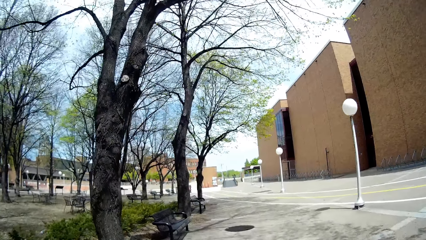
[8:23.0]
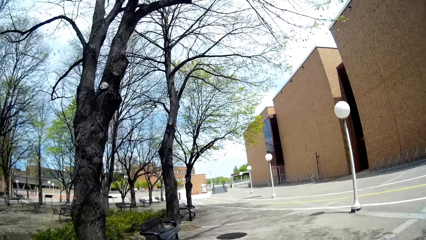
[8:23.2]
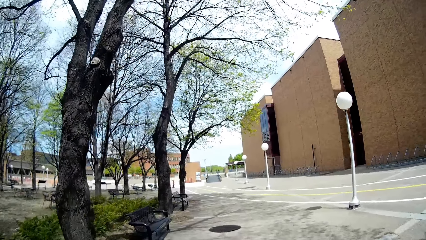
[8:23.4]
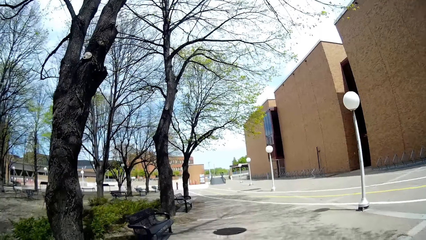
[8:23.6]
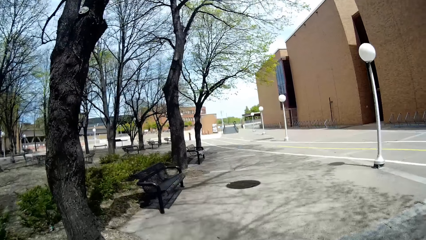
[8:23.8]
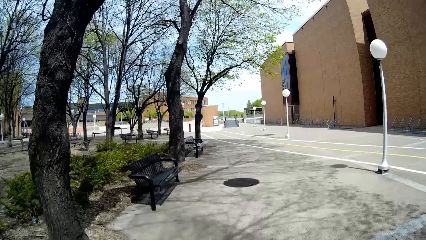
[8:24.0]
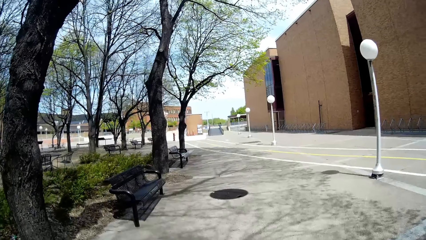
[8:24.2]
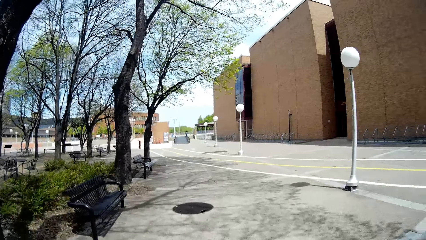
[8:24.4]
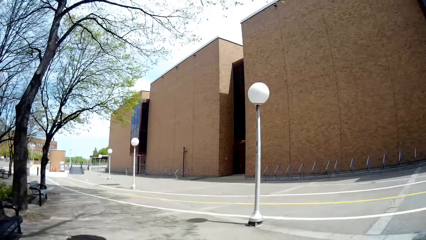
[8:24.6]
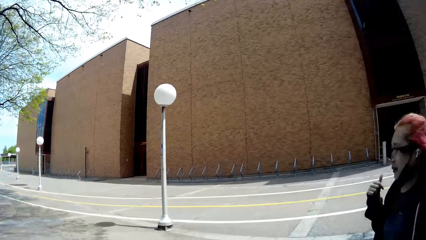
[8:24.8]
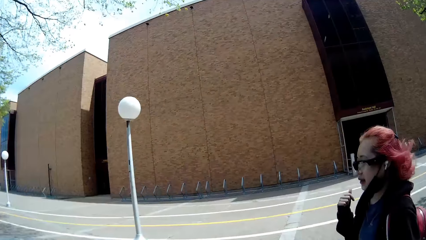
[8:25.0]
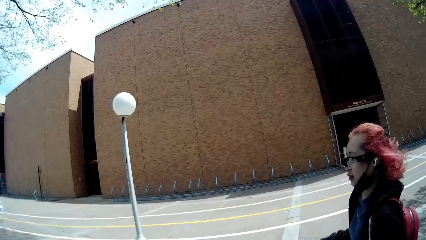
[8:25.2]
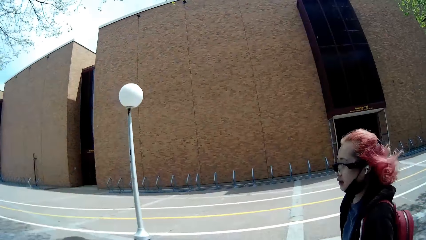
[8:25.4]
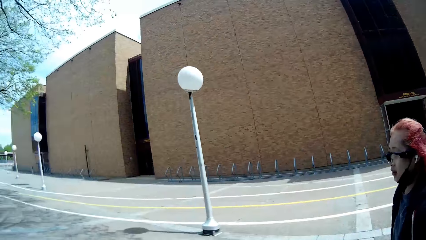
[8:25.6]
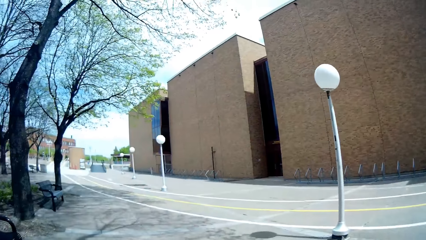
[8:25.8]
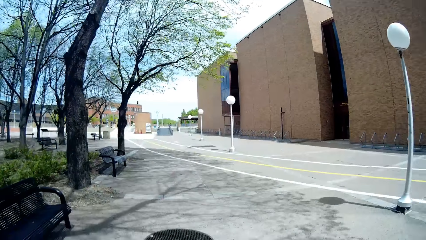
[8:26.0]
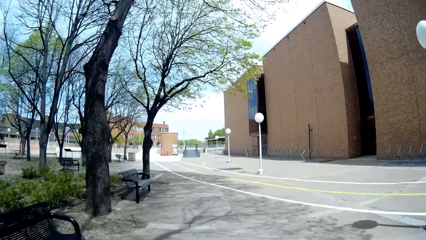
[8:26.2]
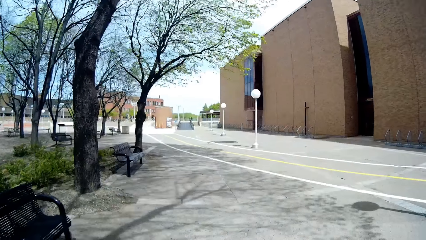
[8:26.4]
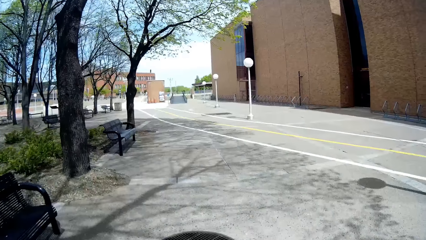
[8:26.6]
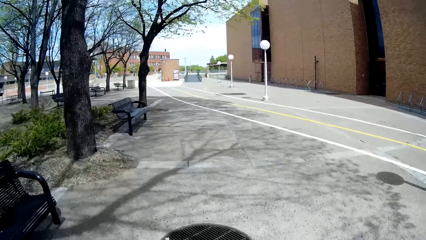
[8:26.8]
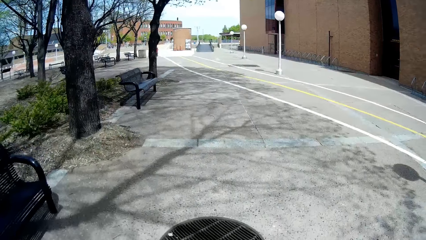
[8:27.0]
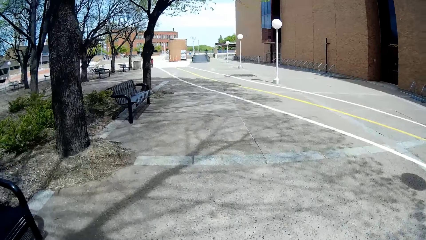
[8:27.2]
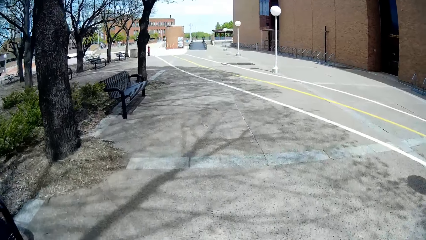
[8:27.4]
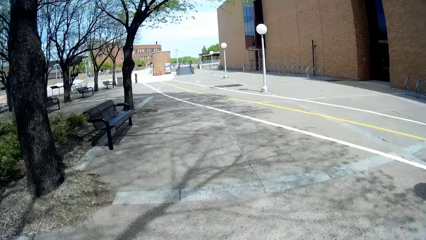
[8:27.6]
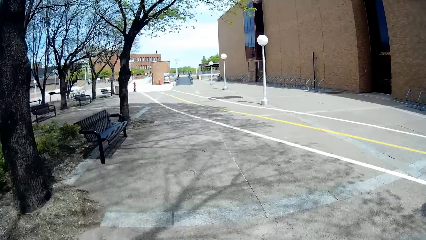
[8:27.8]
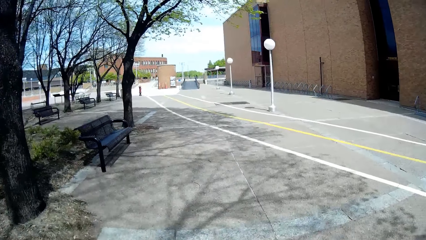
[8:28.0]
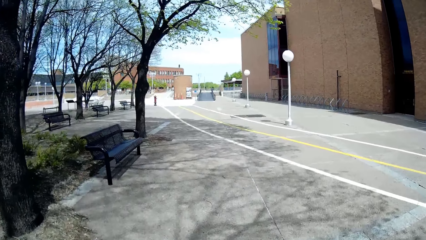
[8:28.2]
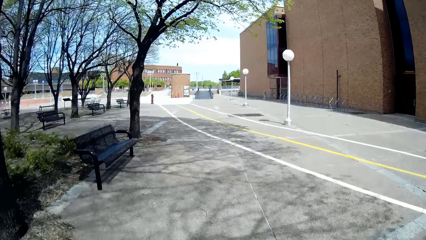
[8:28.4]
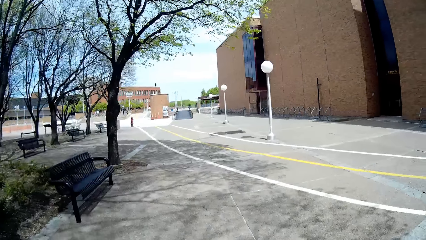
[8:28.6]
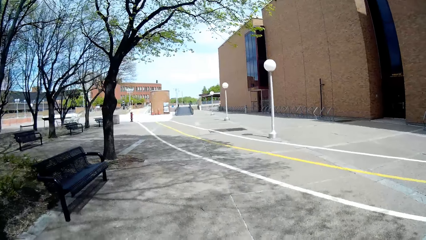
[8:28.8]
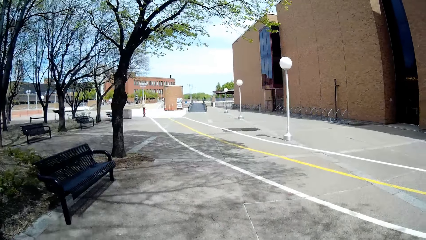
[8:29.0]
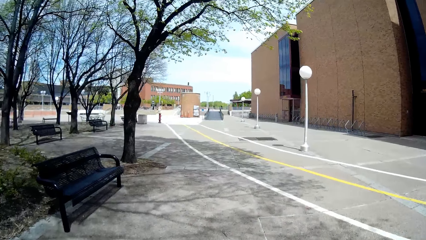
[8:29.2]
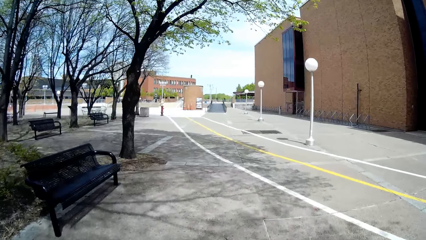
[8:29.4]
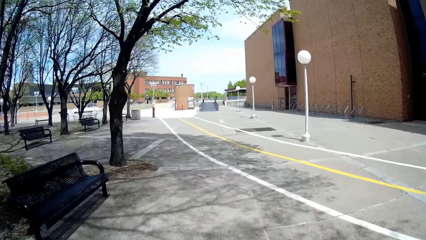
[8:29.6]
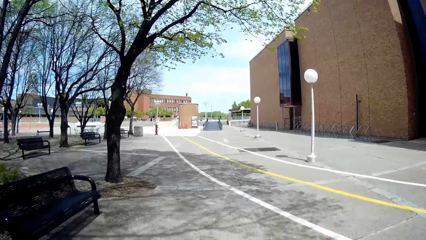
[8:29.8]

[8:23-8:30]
The woman interacts with the camera wearer along the campus.

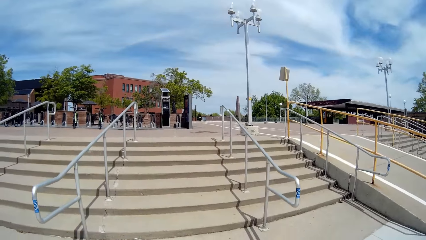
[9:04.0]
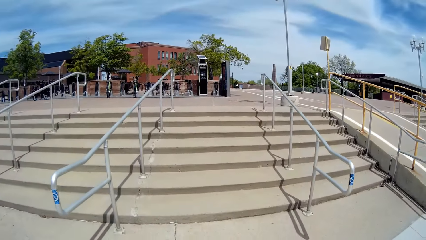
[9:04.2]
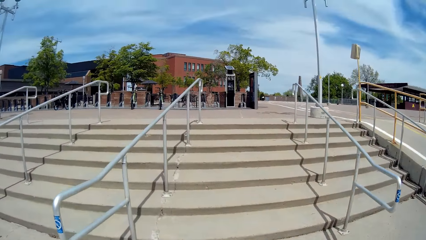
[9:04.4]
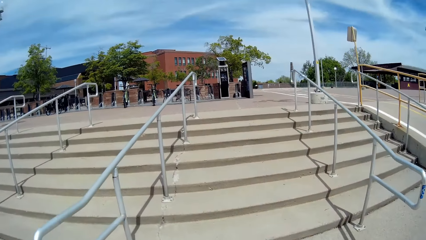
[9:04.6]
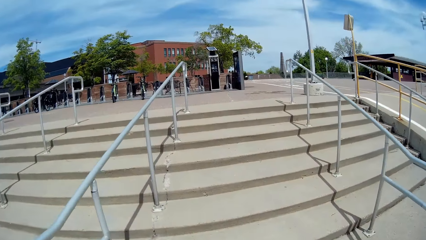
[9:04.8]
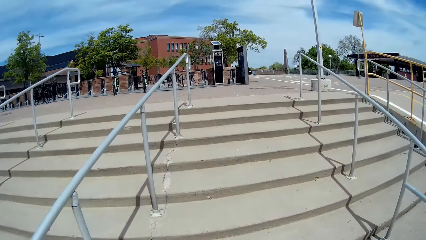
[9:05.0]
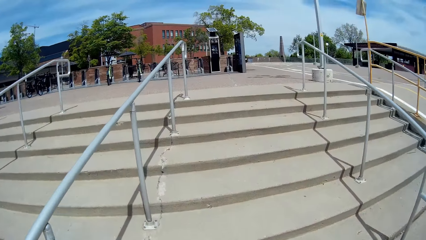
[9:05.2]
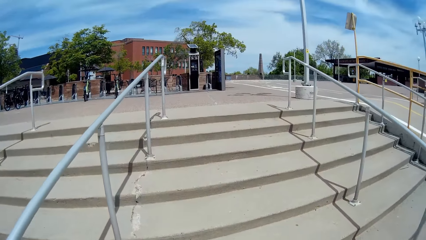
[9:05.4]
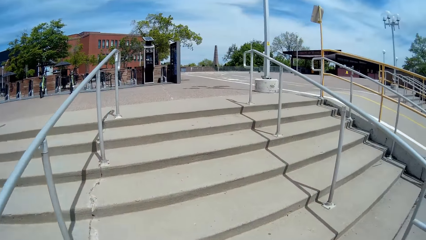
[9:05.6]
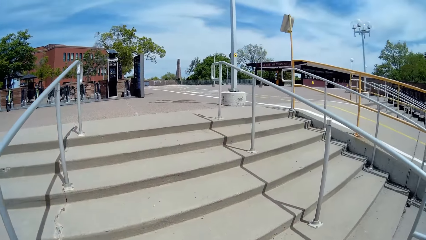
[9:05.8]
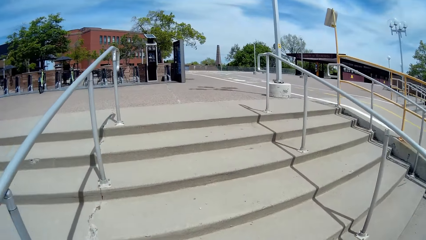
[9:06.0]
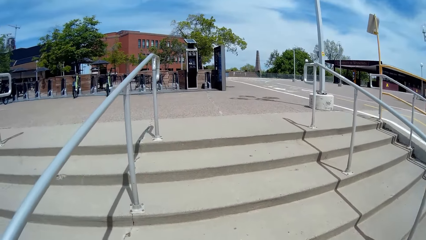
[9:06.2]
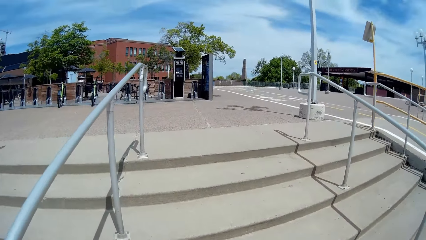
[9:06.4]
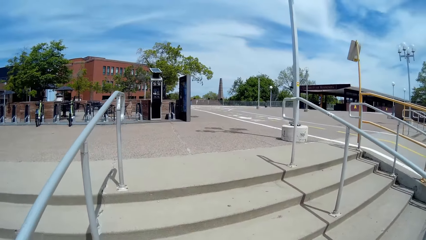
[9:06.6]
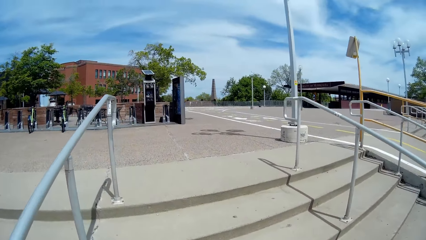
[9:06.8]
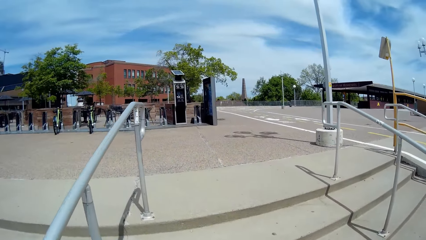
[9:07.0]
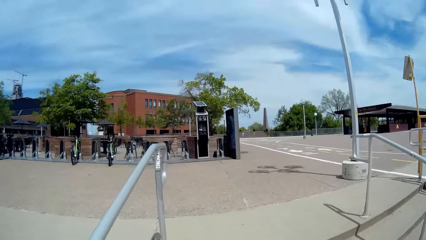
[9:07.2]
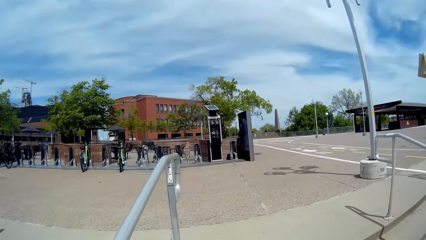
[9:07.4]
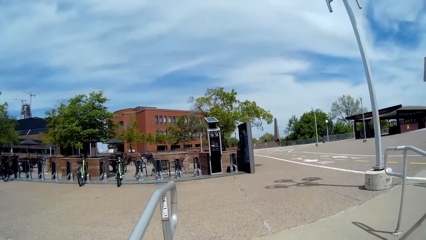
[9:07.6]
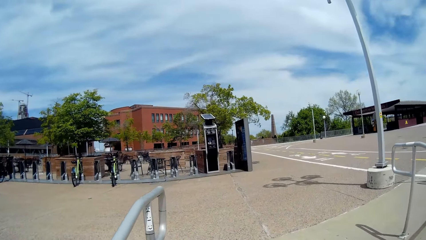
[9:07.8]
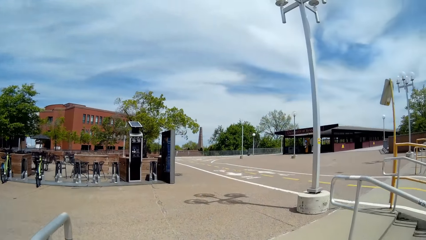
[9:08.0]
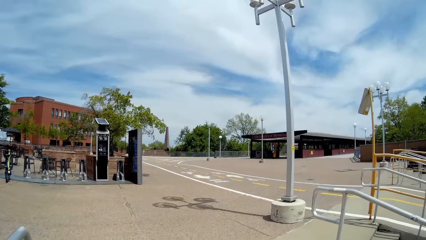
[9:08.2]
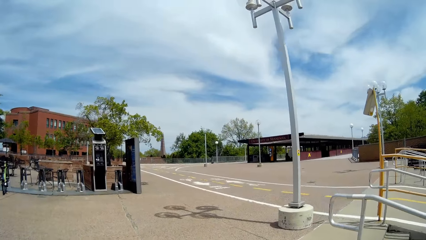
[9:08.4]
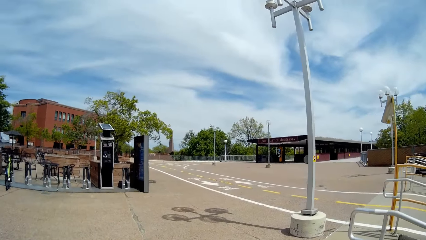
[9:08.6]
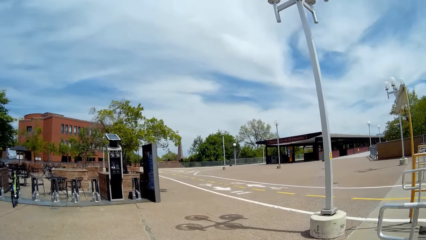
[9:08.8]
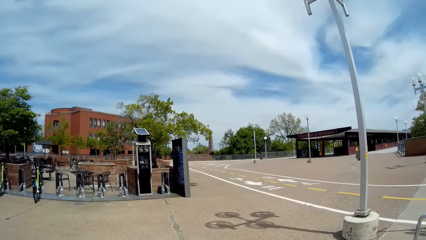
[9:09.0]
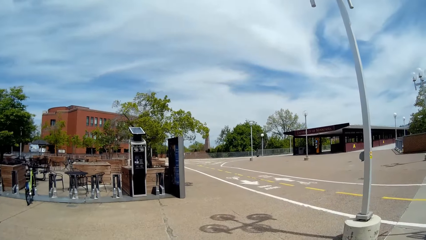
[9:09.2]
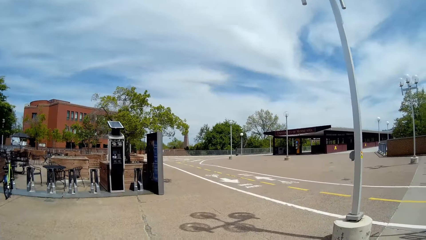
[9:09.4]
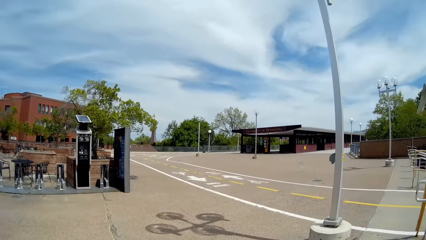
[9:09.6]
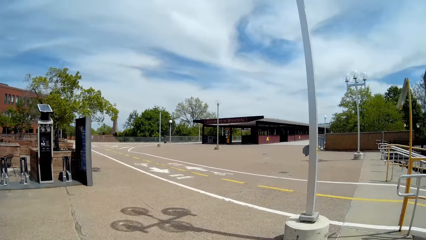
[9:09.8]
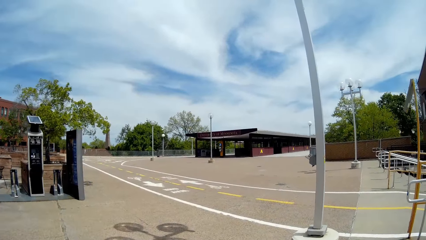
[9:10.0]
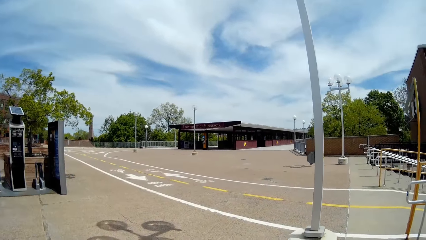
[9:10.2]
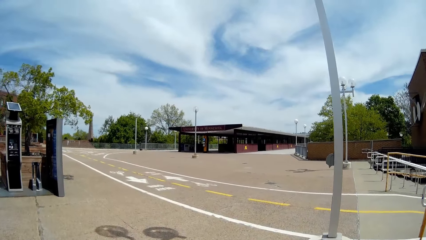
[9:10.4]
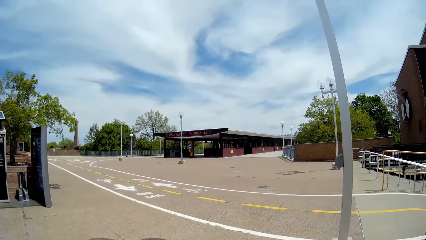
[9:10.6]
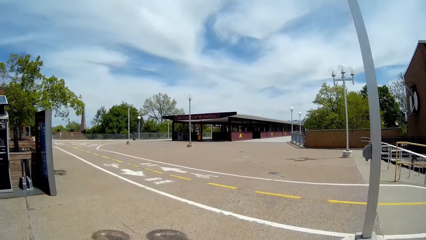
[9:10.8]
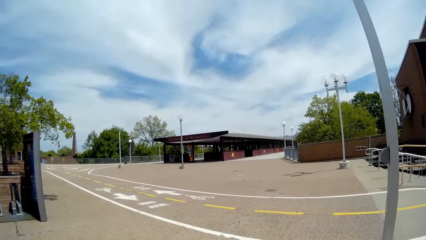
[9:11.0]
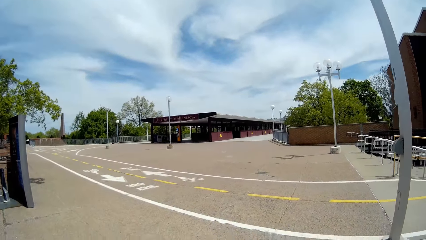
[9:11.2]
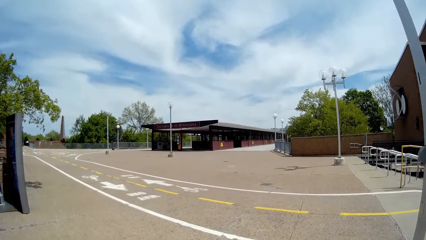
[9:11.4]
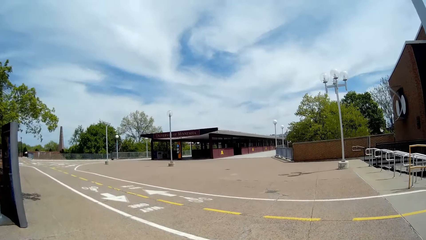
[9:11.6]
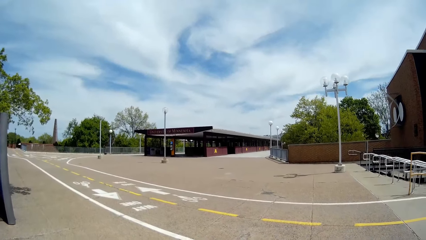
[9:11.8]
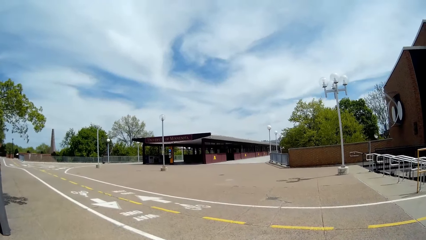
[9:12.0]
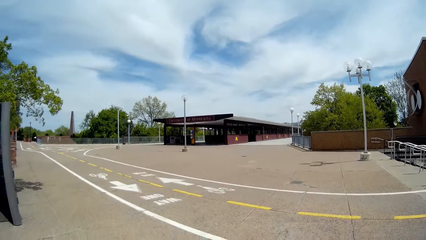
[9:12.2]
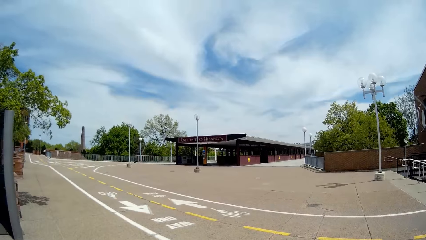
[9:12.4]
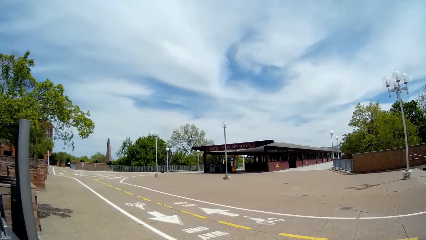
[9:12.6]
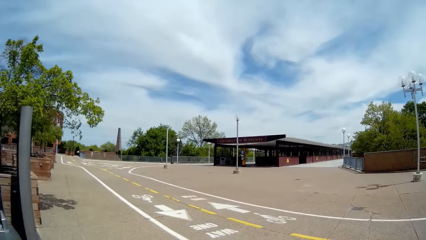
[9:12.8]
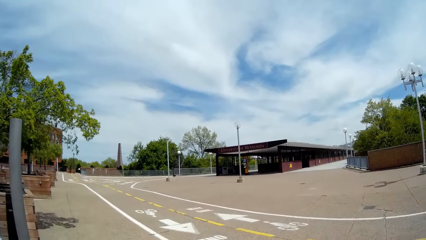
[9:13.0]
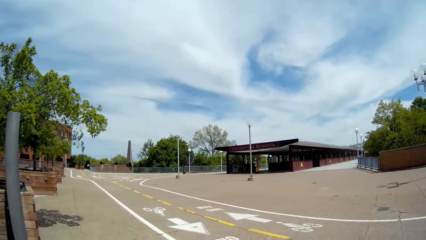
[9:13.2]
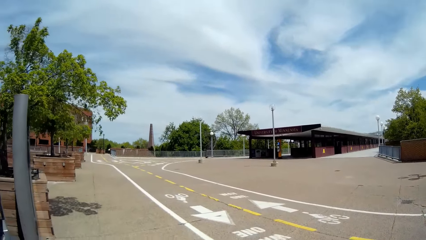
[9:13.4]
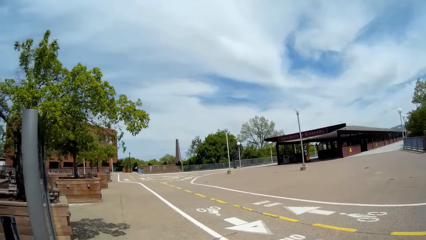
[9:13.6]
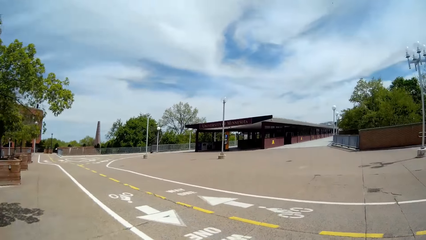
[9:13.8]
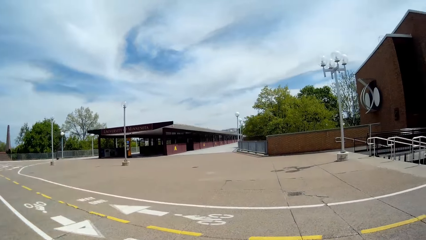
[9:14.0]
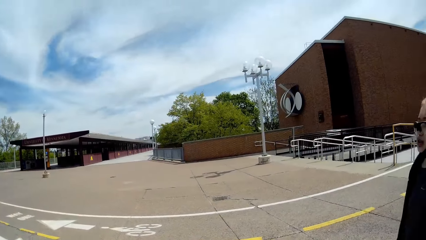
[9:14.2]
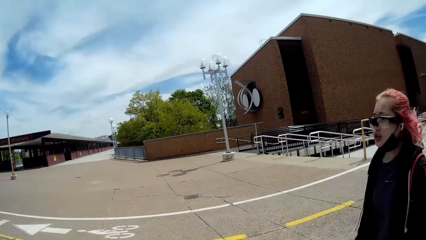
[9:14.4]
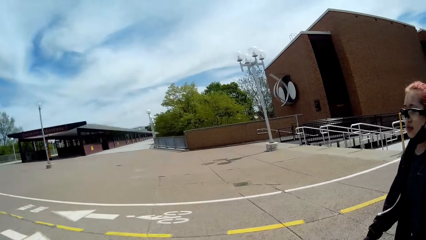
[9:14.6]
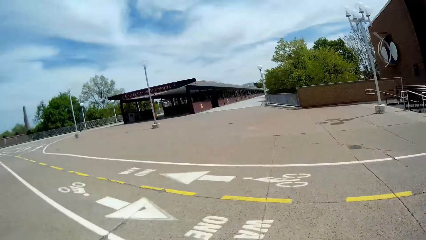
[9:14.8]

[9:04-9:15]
The camera wearer climbs a staircase in a campus. They walk along the stairs with a lady.
